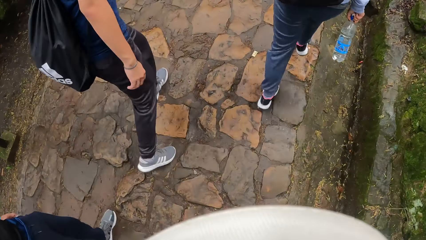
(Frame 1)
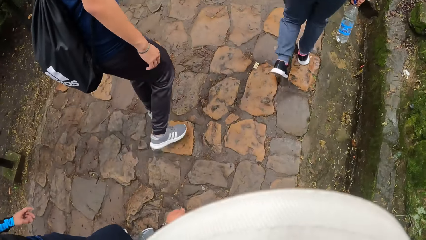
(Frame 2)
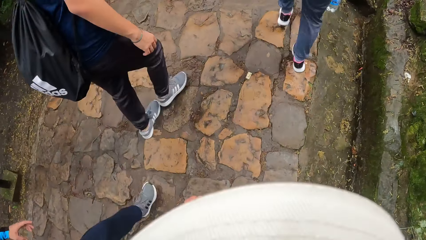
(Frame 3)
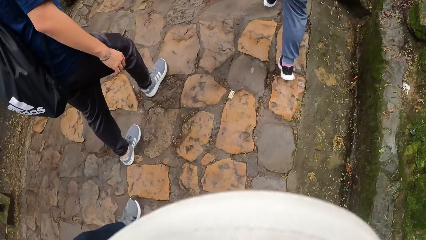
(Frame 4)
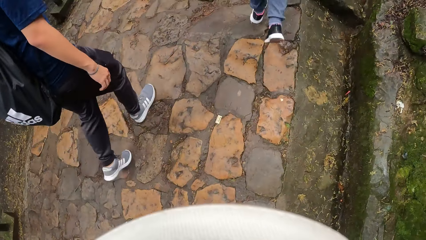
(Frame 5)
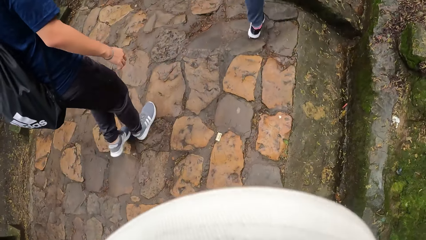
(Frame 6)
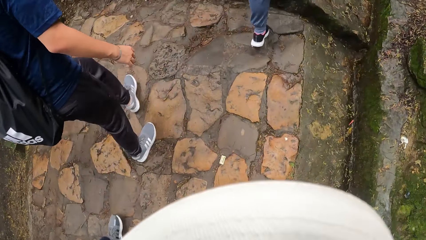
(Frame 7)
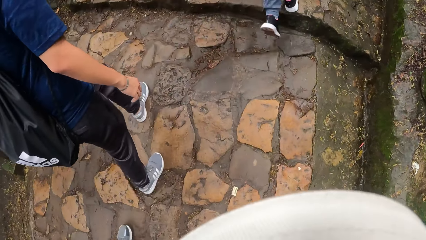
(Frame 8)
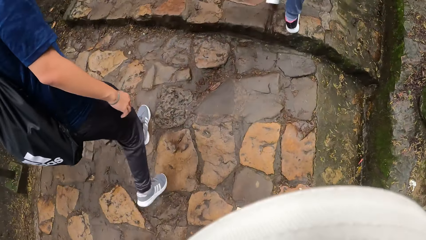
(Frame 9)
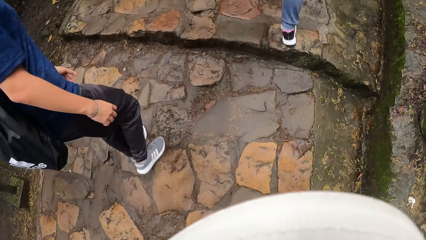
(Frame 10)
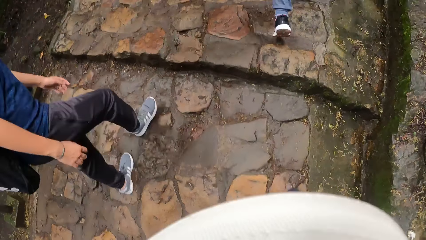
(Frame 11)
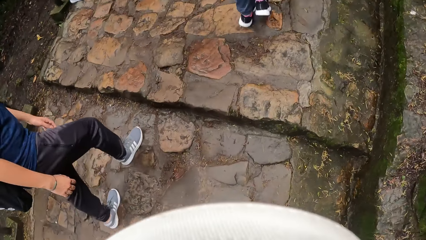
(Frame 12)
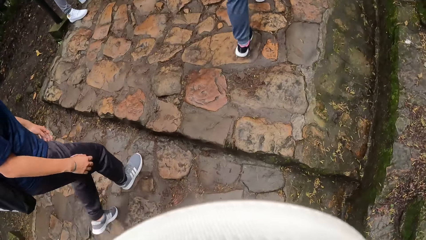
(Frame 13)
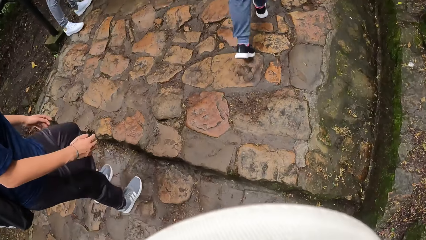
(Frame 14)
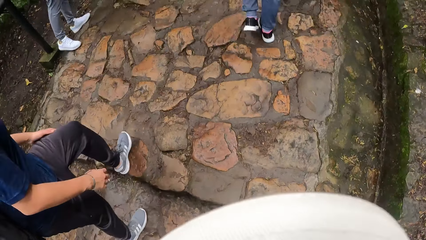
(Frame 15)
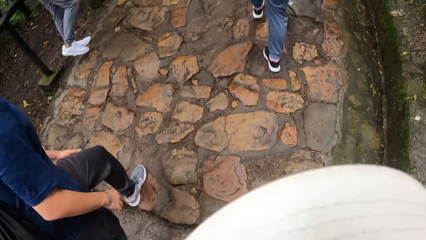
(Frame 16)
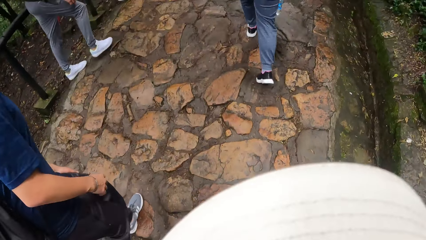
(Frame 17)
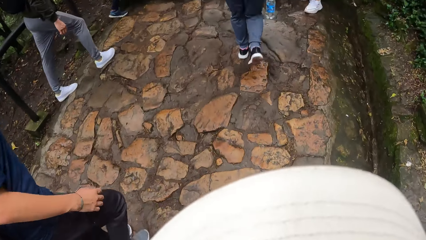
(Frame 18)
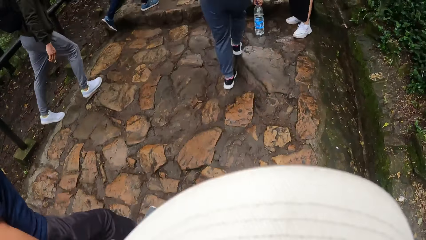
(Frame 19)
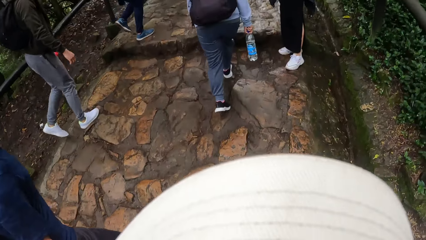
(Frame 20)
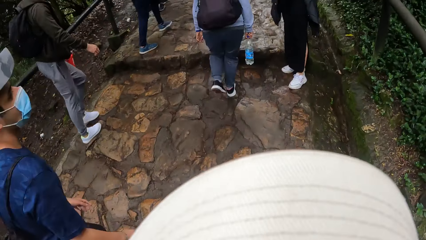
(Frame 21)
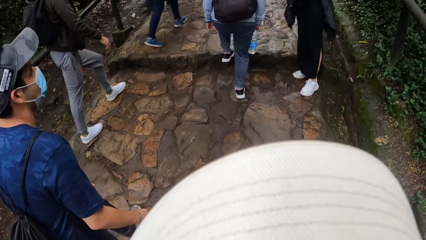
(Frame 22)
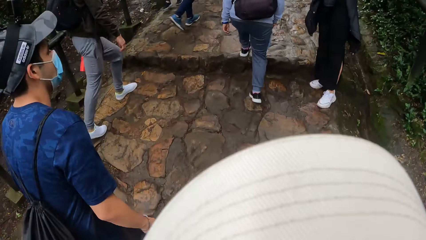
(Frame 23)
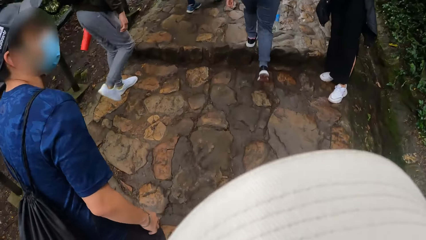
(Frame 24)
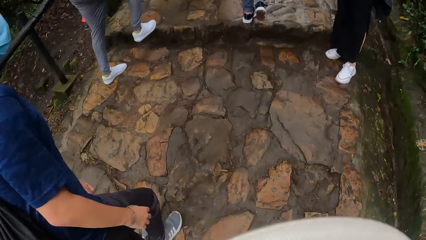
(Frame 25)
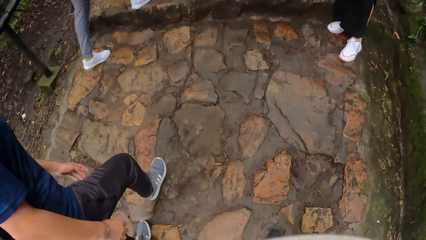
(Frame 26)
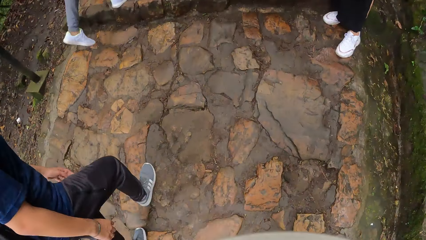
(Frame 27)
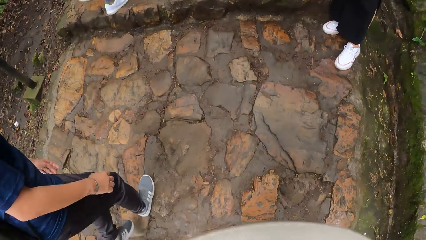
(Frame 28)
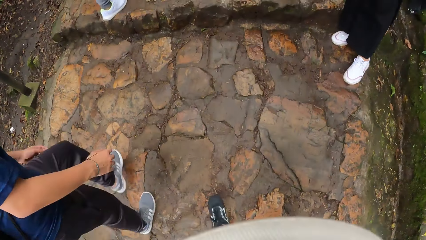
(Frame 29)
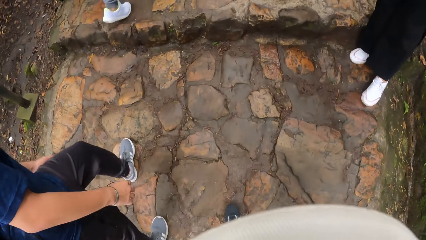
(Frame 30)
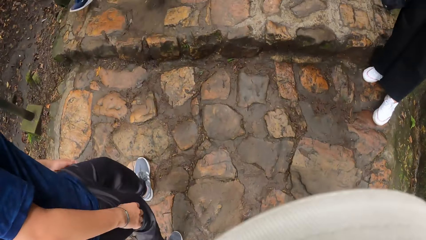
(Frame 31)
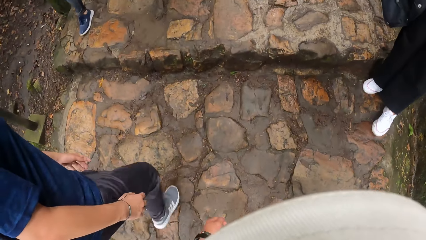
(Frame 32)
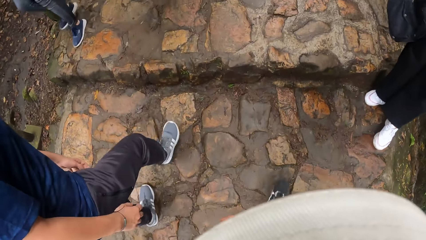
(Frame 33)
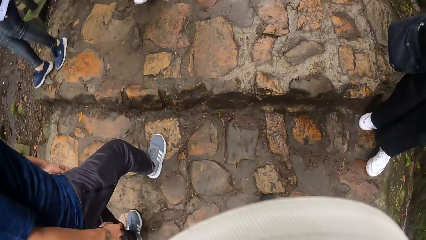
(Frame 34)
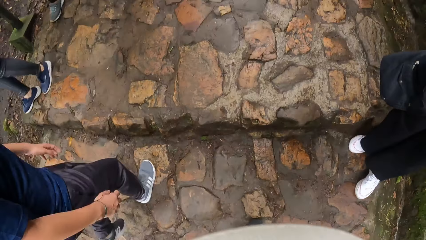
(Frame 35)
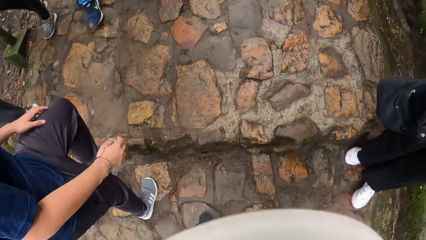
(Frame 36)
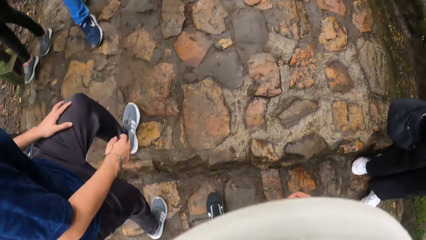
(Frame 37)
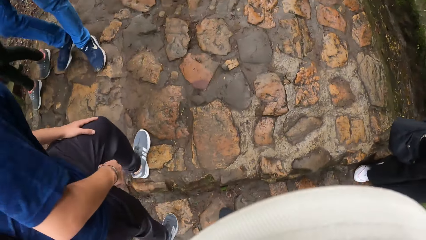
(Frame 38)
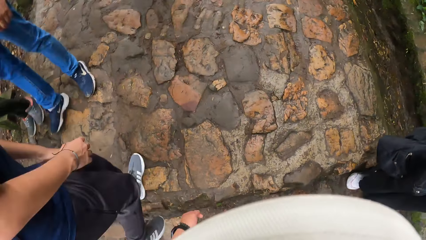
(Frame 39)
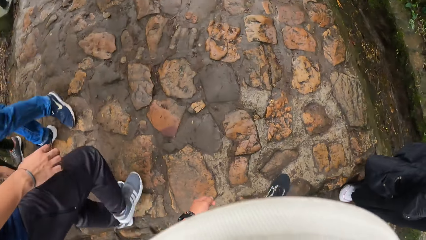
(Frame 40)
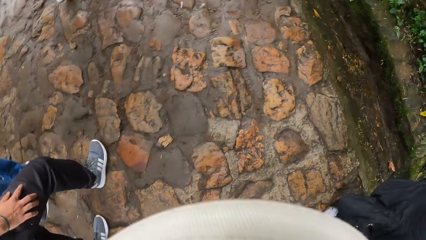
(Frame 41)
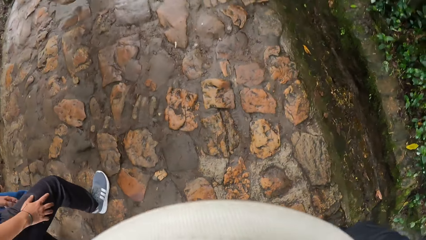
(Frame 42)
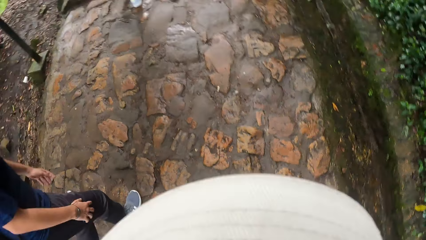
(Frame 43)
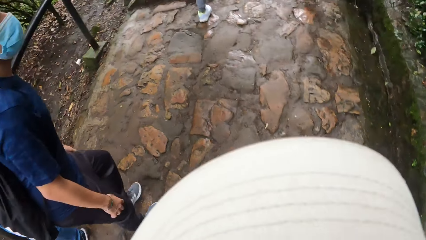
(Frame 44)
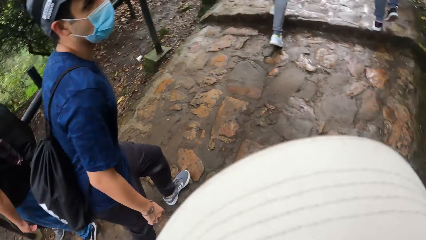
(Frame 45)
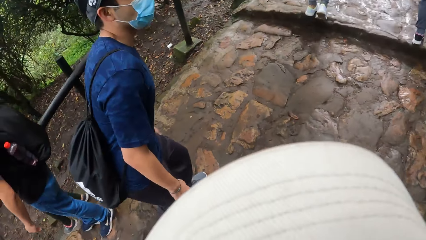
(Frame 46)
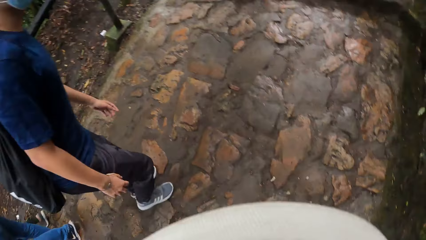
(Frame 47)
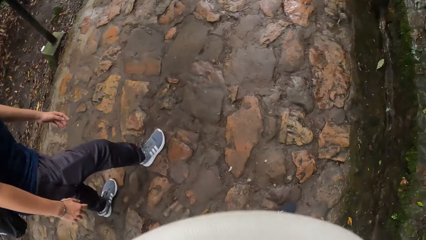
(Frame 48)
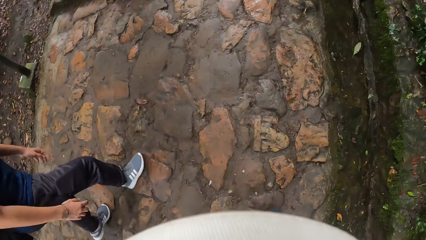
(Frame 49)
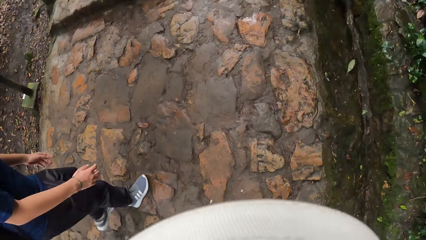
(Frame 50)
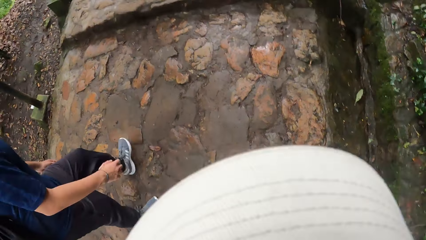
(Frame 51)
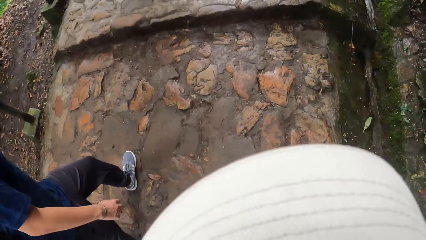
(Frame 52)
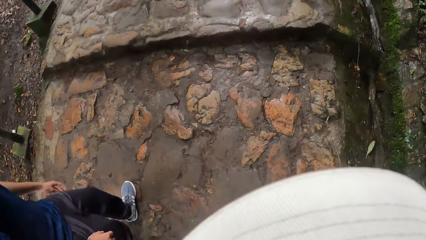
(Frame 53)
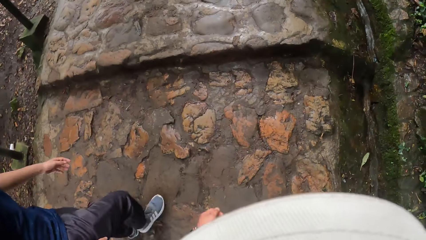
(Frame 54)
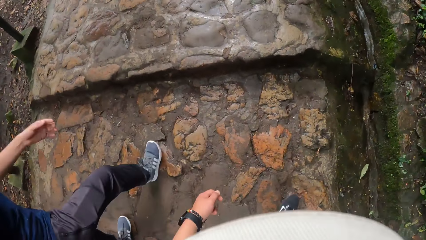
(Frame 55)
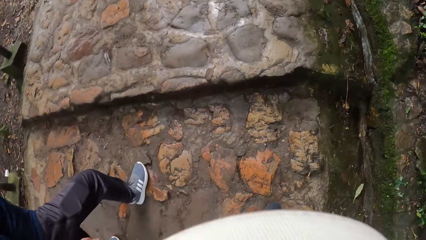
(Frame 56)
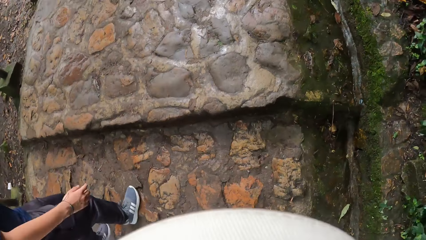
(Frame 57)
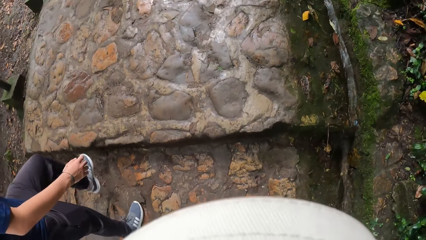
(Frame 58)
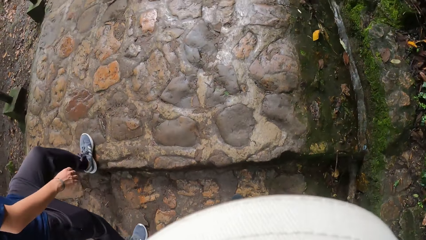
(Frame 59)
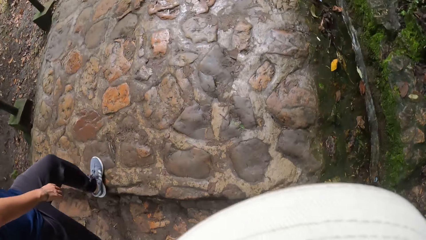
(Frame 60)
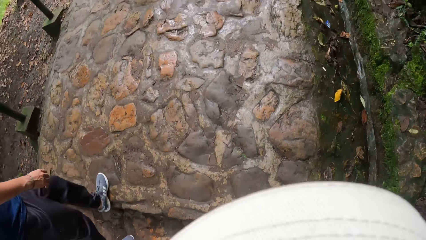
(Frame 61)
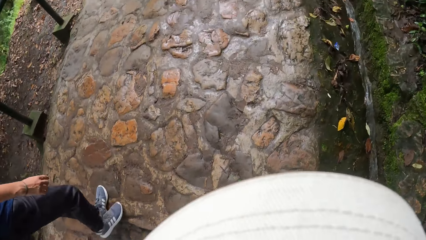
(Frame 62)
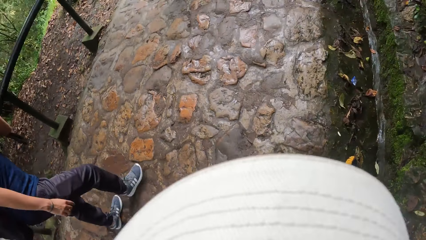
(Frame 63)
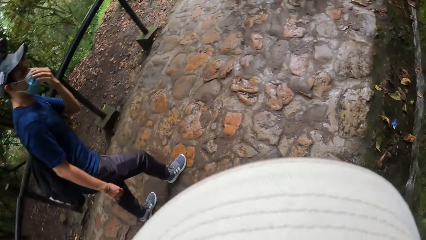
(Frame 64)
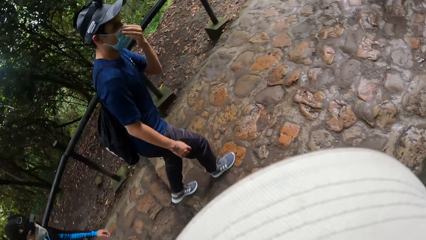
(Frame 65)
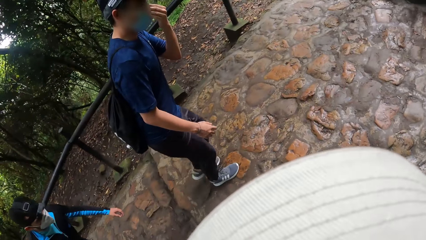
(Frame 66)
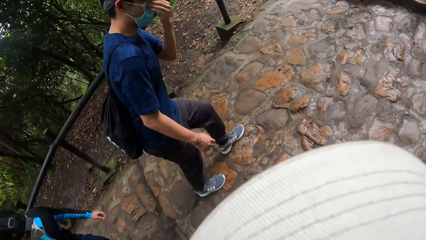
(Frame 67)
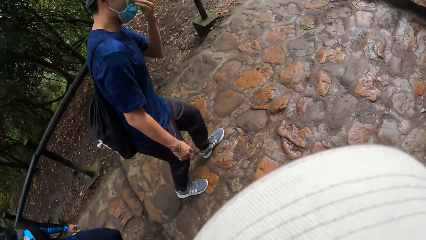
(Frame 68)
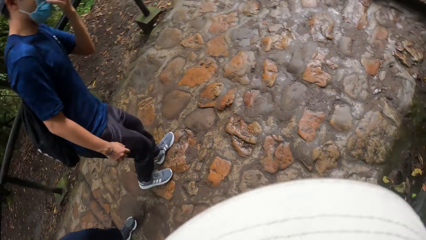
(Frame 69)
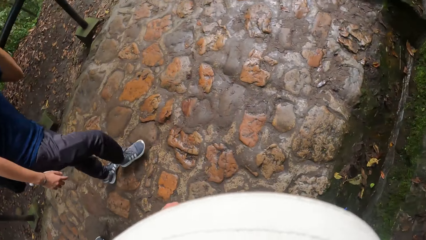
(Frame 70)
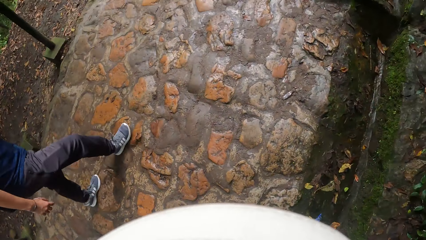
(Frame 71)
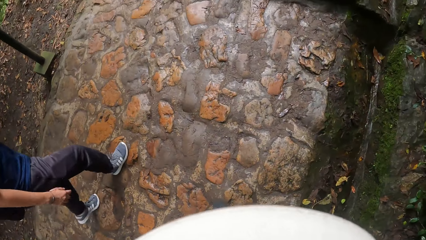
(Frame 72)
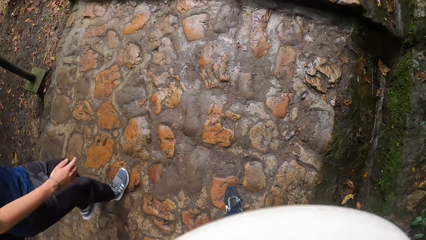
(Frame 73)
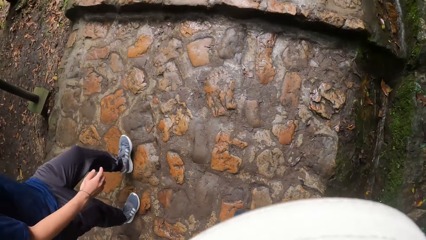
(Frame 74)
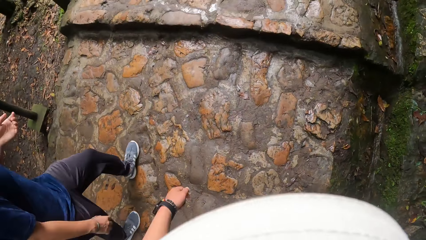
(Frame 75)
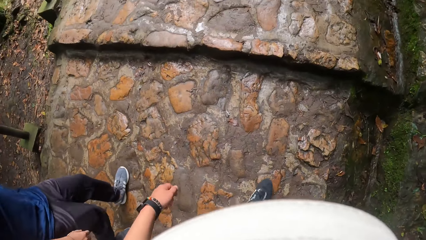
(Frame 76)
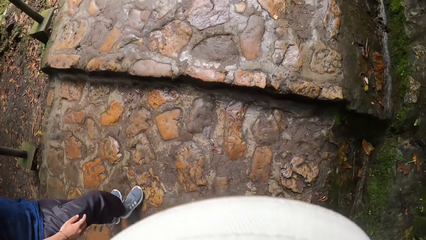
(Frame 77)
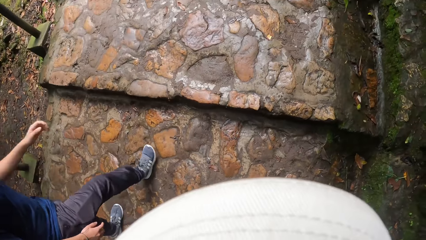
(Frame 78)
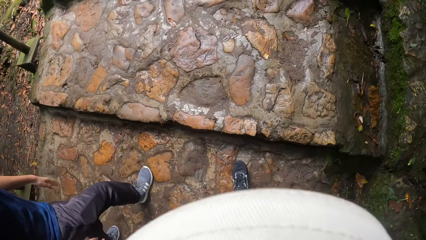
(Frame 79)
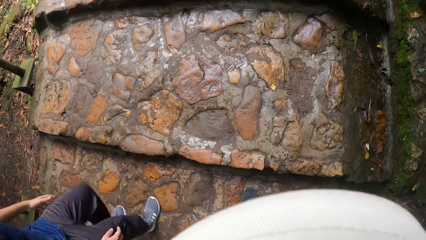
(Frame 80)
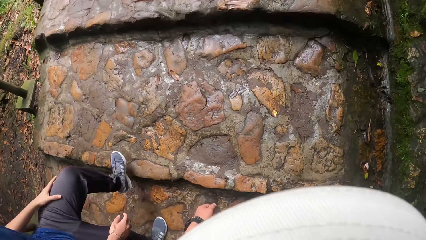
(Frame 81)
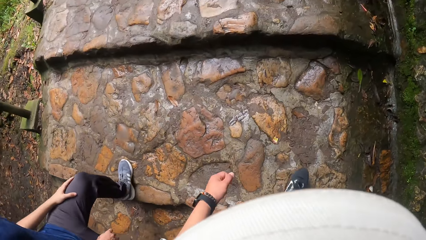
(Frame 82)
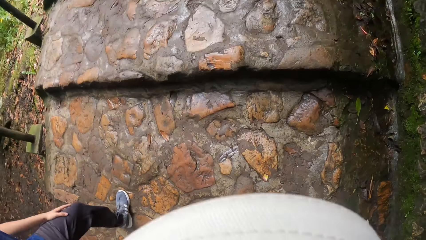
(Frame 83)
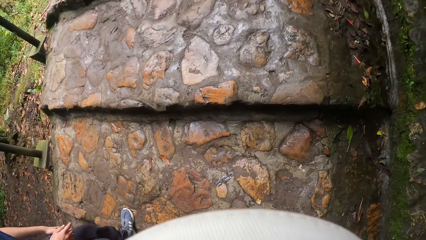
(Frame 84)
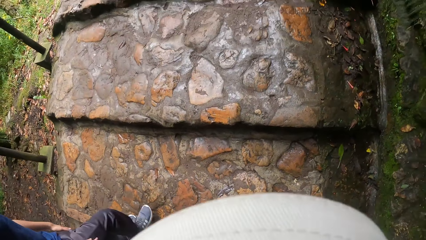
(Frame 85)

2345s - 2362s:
The camera wearer walks along the pathway. The man climbs a stair along the pathway. The camera wearer climbs the stair along the pathway. The man climbs a stair along the pathway. The camera wearer climbs the stair along the pathway. The man climbs a stair along the pathway. The camera wearer climbs the stair along the pathway. They look around and move around the park. The man climbs a flight of stairs along the pathway. The camera wearer climbs the flight of stairs along the pathway.
